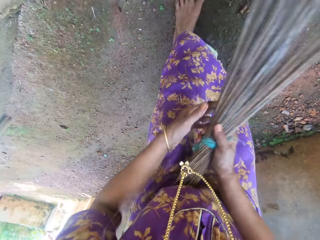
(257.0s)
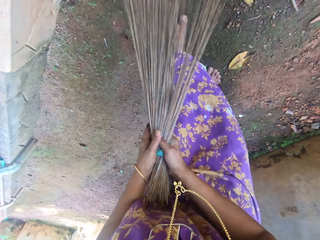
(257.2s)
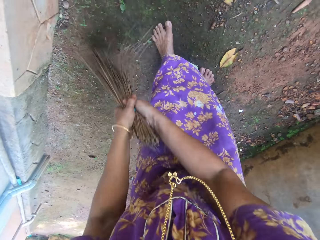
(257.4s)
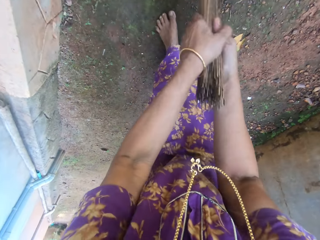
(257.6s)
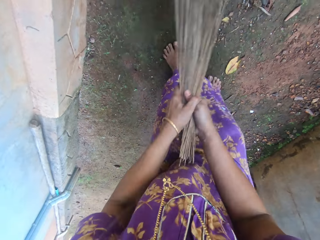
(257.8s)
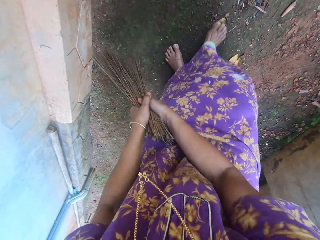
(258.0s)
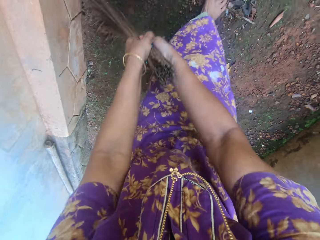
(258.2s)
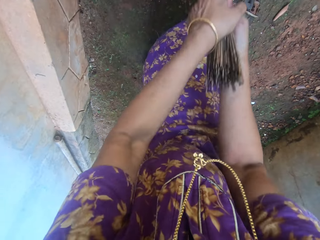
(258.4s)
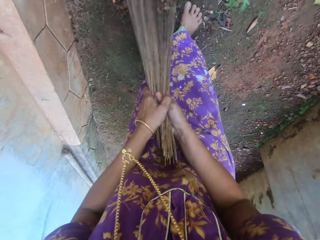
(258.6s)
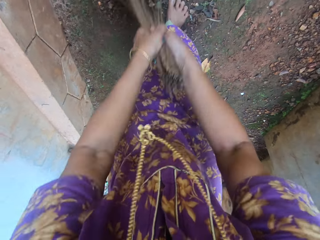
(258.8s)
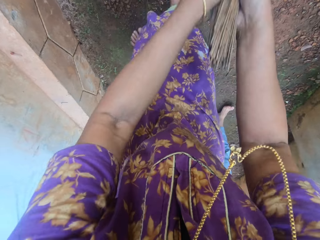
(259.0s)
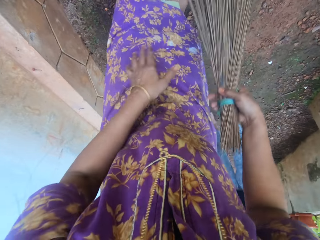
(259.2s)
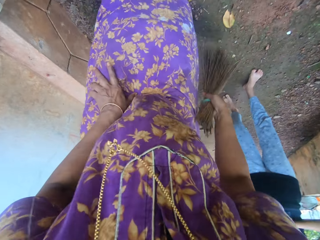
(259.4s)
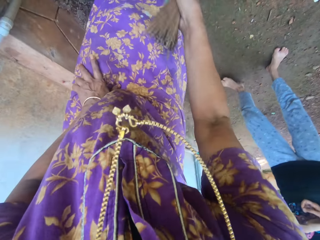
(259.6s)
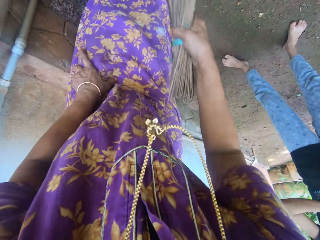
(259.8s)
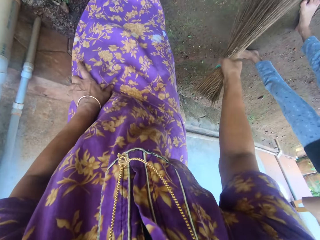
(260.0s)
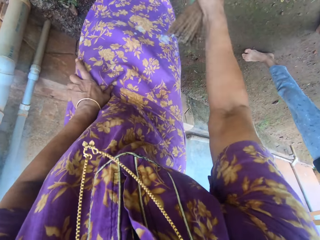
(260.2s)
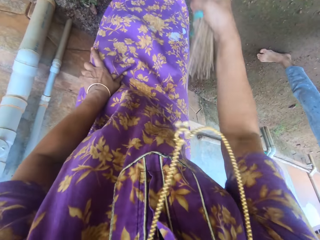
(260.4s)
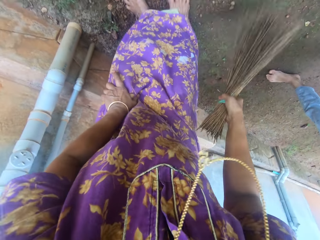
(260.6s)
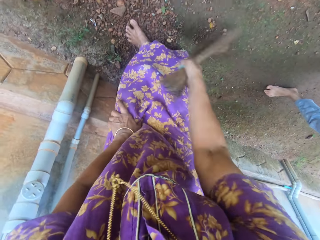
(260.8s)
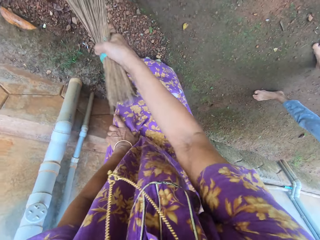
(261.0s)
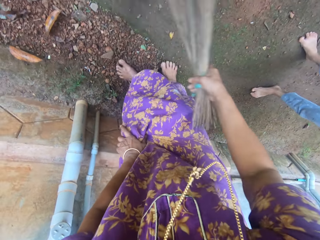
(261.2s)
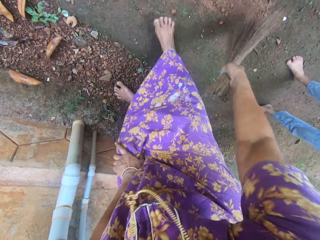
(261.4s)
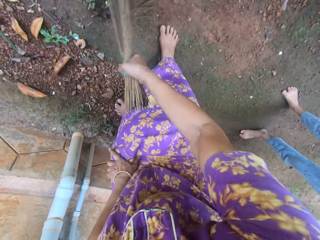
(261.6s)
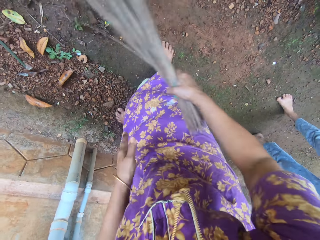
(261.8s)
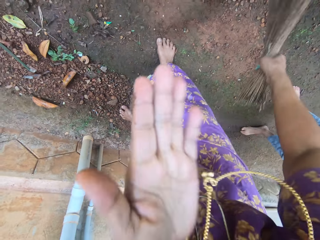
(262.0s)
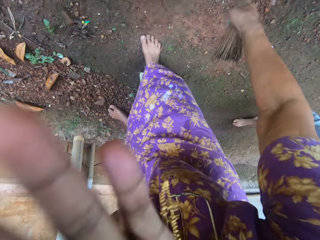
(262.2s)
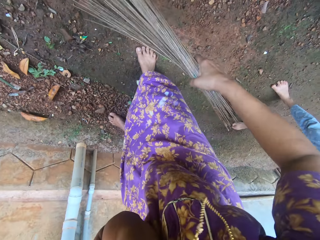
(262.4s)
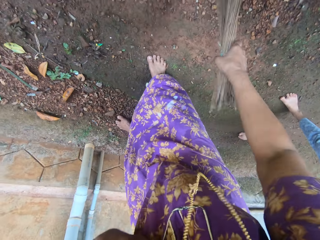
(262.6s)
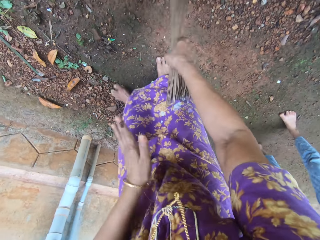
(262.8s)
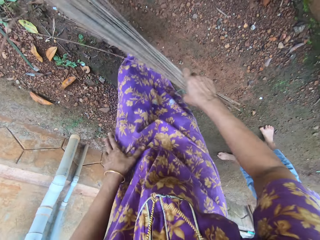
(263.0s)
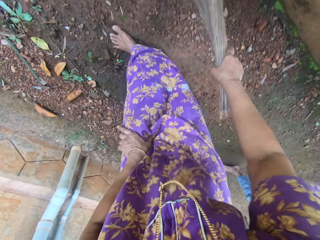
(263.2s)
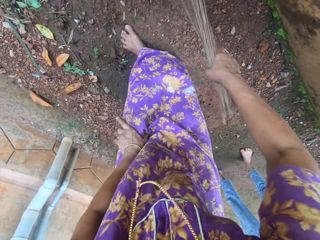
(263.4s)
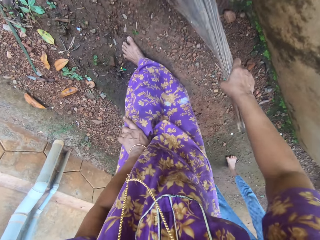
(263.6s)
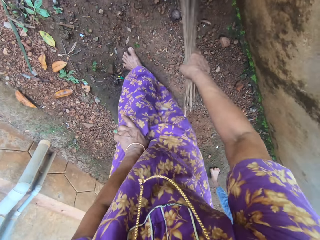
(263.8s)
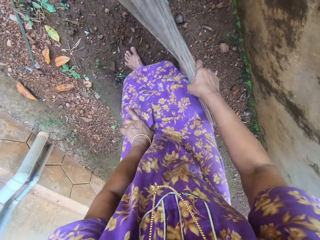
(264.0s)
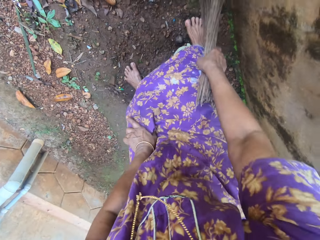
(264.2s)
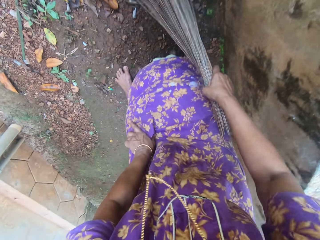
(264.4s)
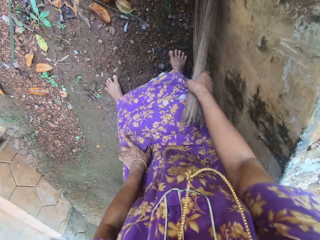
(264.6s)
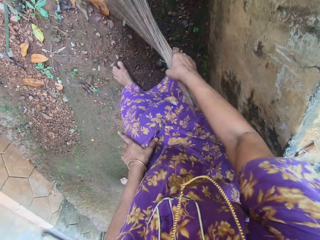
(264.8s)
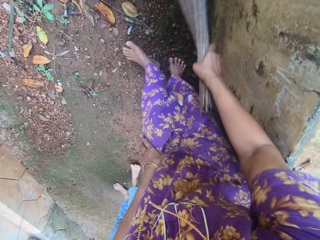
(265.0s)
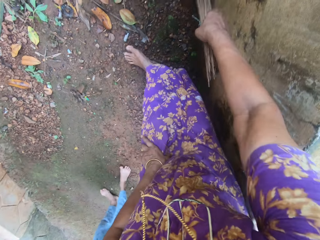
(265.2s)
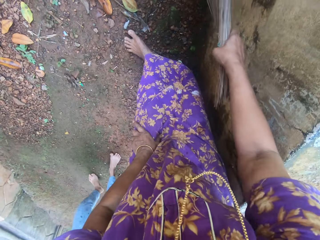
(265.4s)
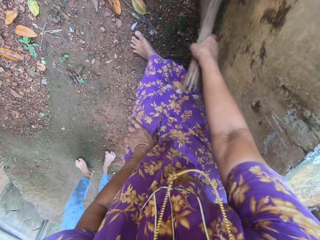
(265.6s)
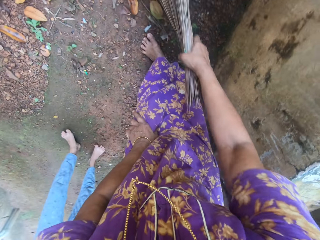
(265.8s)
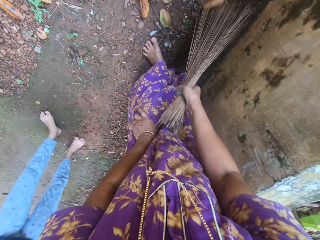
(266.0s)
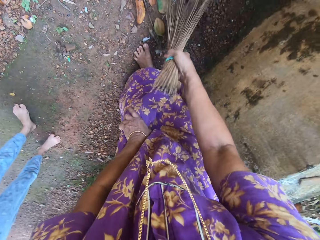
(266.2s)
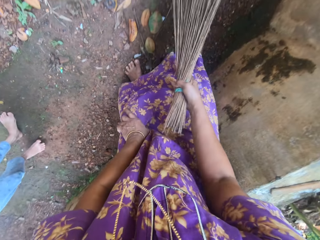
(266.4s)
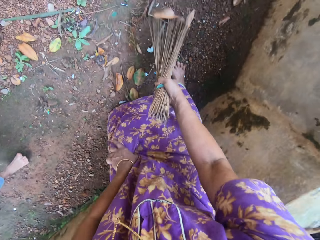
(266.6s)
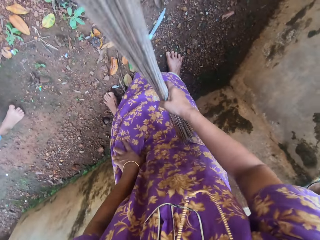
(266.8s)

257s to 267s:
The camera wearer drops the weeds. She sweeps the floor of the compound with the broom in her hands. She moves her hand from the broom. She sweeps the compound. A child stands behind the camera wearer as she sweeps. The camera wearer sweeps the compound. She lifts her hand to her face. She sweeps the compound. She drops her hand from her face.

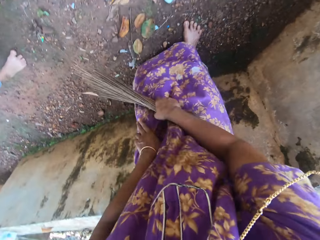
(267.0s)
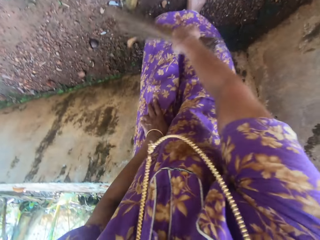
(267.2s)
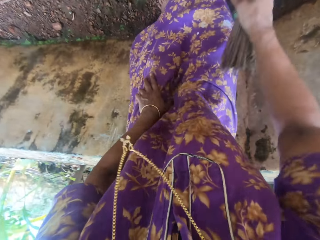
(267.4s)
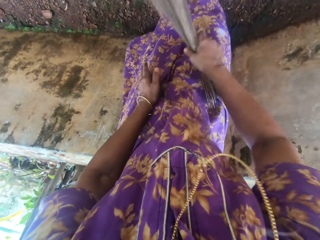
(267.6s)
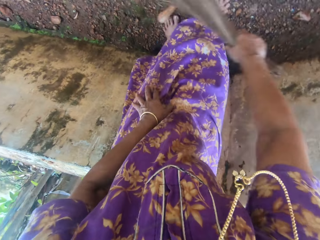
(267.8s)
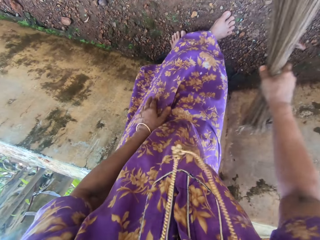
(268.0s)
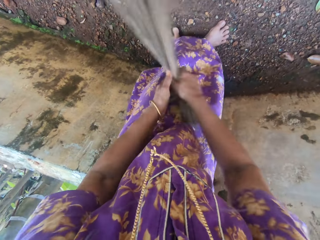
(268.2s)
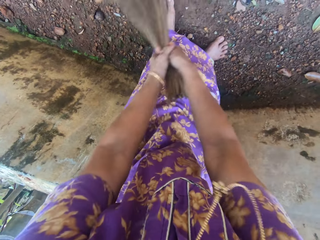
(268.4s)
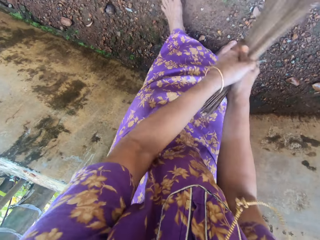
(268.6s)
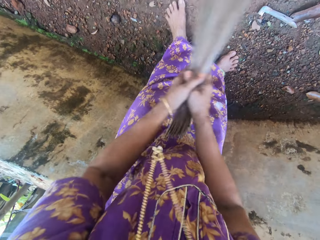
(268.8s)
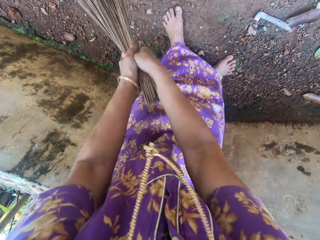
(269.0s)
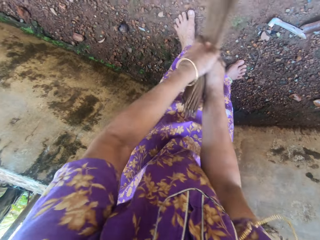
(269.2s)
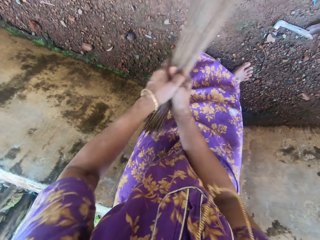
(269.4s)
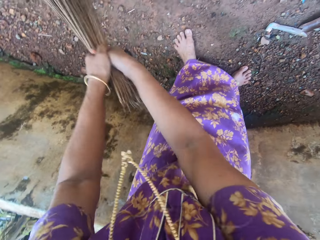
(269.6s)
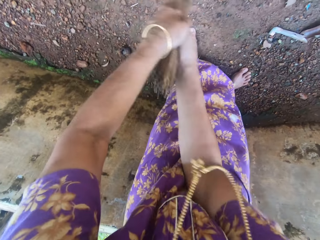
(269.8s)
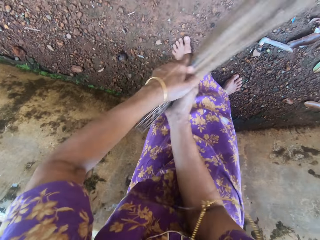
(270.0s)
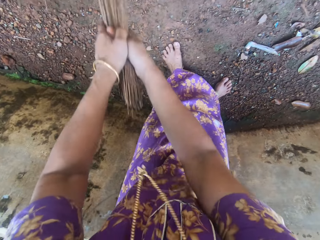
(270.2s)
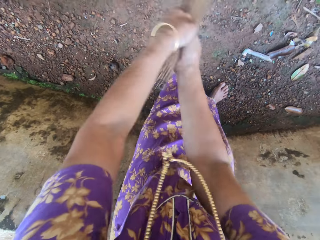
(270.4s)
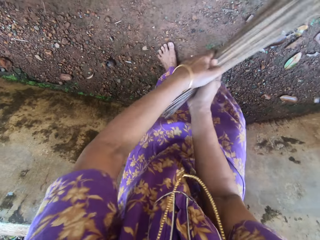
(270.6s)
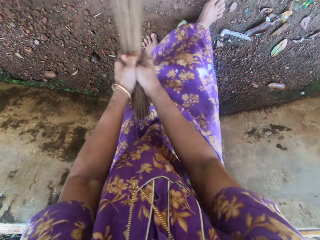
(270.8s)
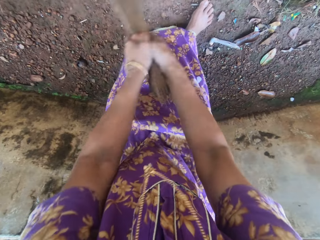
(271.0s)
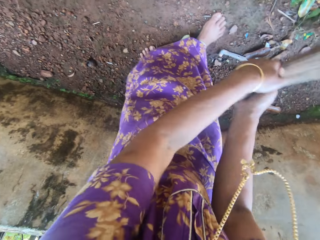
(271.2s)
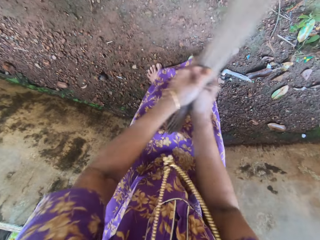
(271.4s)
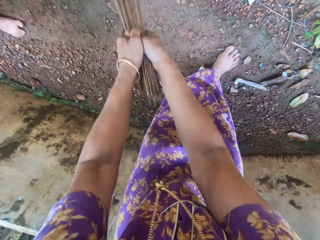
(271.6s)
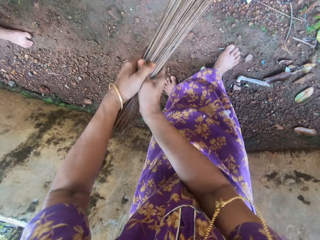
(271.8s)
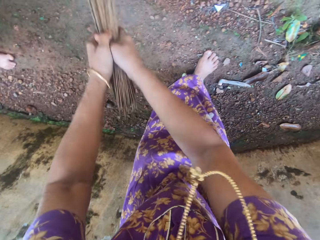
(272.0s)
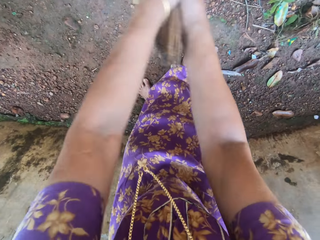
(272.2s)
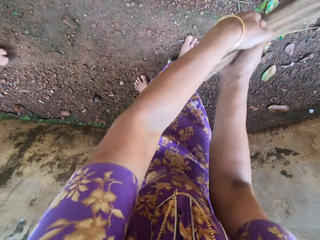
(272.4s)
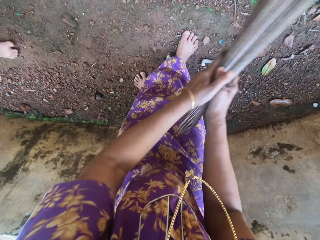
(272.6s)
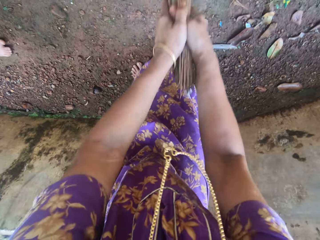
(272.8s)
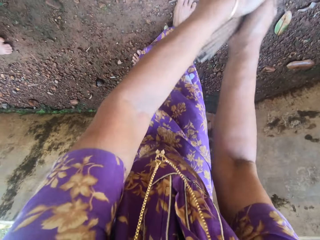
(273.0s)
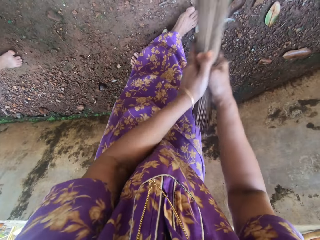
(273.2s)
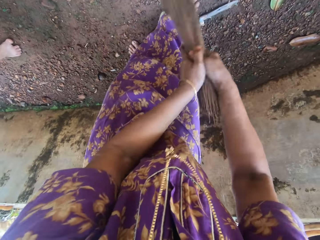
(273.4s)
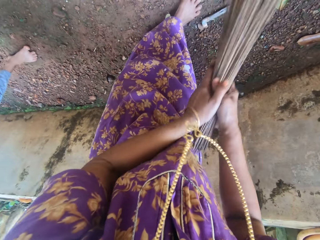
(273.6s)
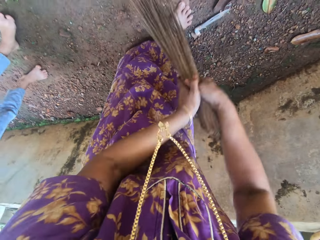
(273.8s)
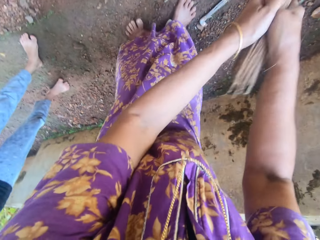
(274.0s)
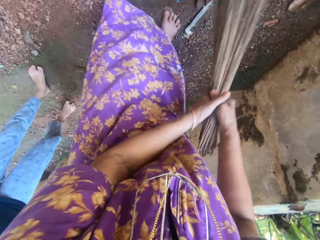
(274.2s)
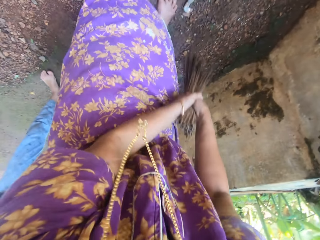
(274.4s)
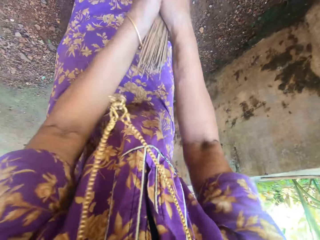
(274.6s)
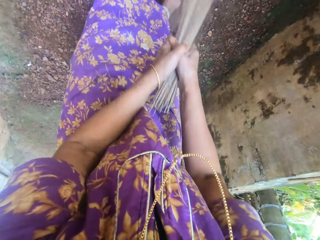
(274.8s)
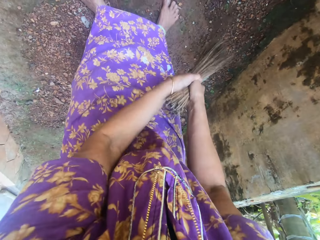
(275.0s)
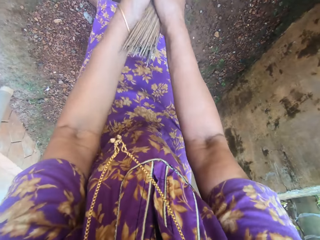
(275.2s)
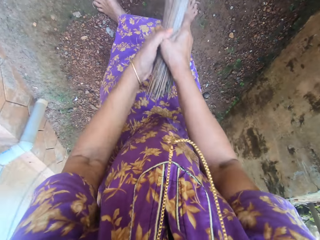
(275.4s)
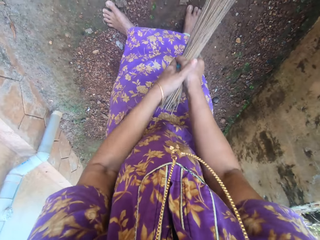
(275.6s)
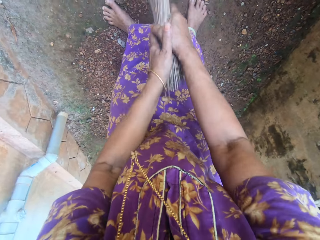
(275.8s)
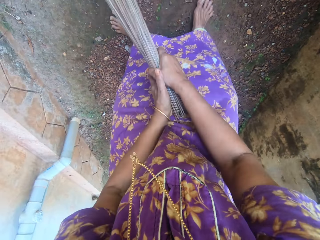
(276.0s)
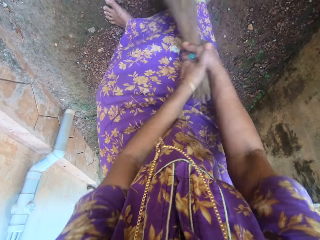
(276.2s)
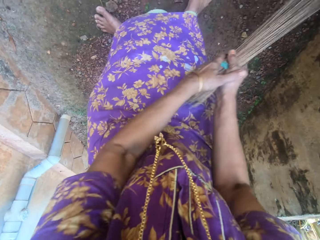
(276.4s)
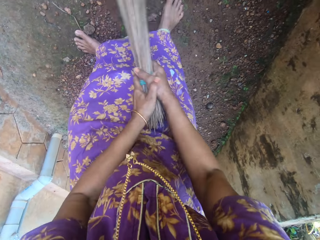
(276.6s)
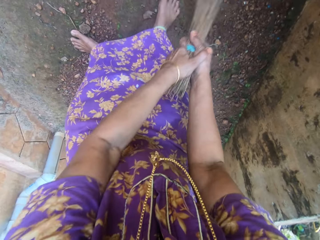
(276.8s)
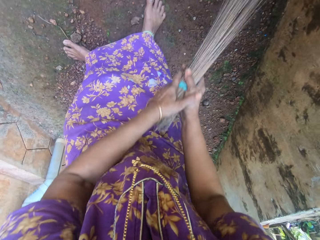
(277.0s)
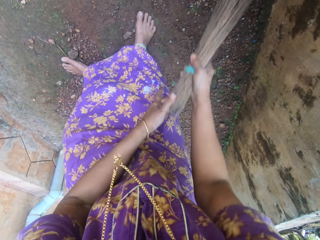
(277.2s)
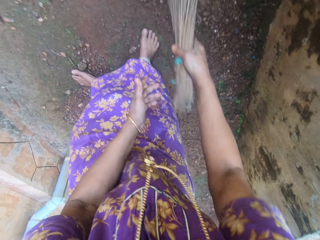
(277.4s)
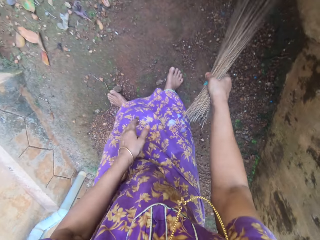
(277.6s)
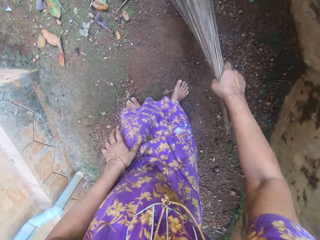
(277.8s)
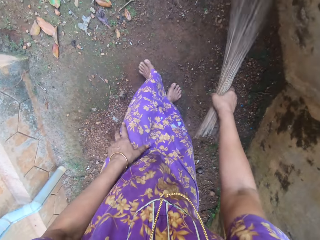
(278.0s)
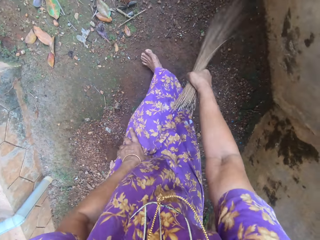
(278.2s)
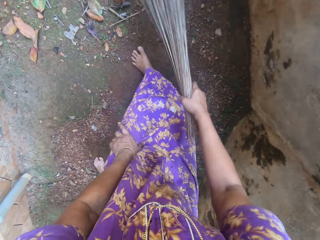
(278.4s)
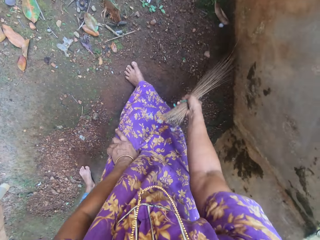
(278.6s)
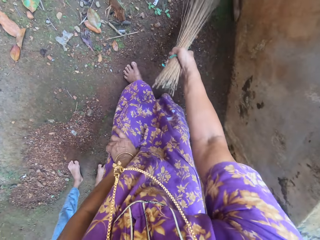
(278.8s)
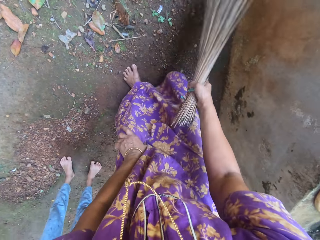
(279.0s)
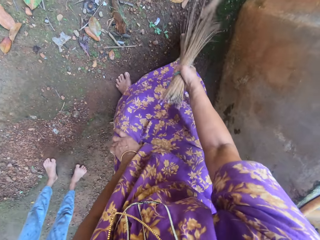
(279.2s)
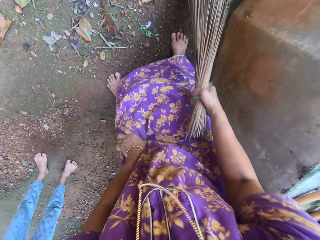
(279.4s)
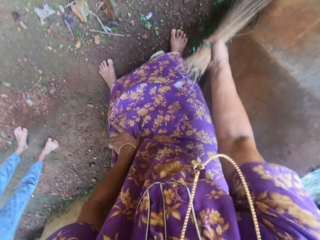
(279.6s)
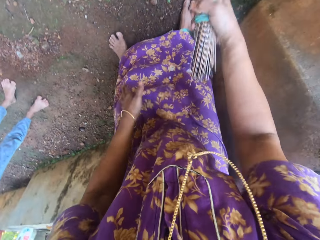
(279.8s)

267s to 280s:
The camera wearer sweeps with both hands. They discuss with a girl. The girl stands behind the camera wearer as they sweep. The camera wearer moves their left hand from the broom. They sweep.
